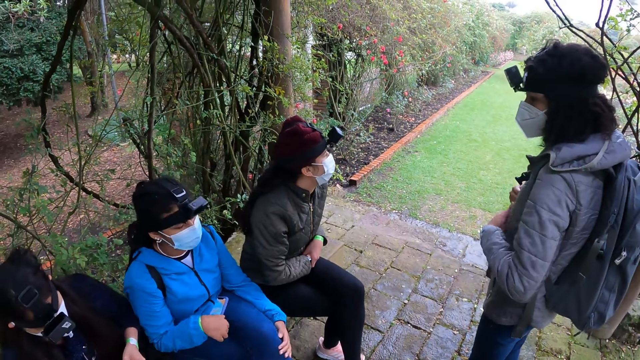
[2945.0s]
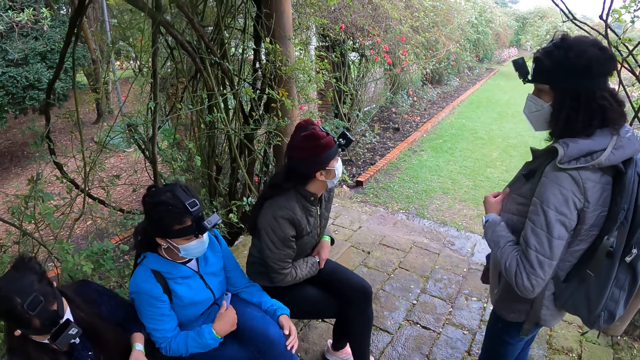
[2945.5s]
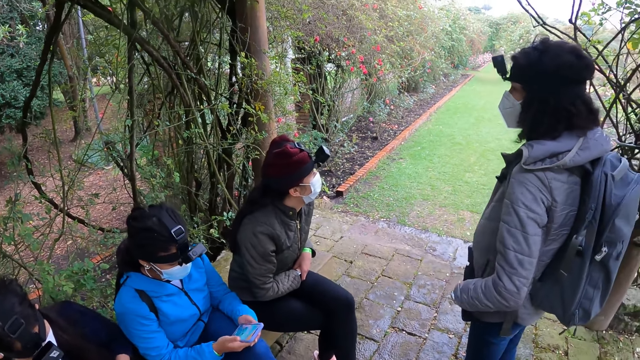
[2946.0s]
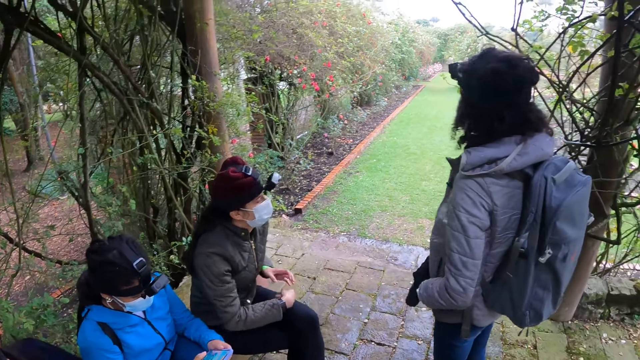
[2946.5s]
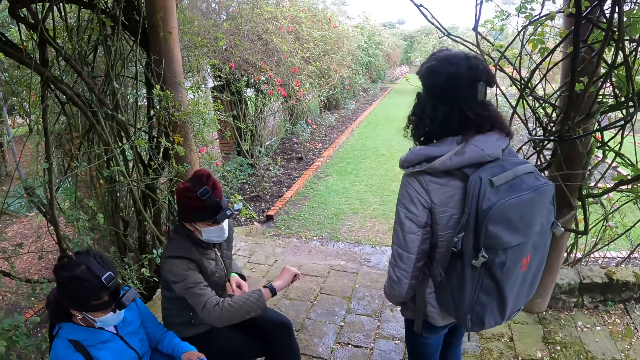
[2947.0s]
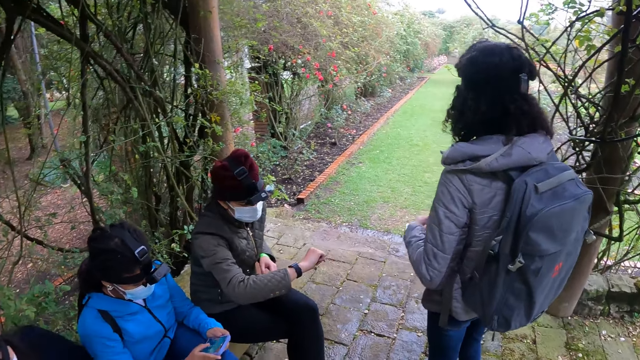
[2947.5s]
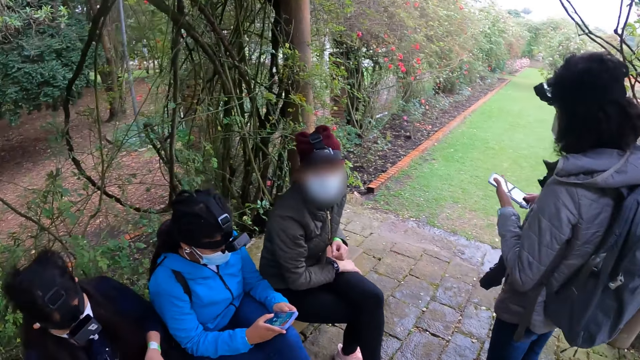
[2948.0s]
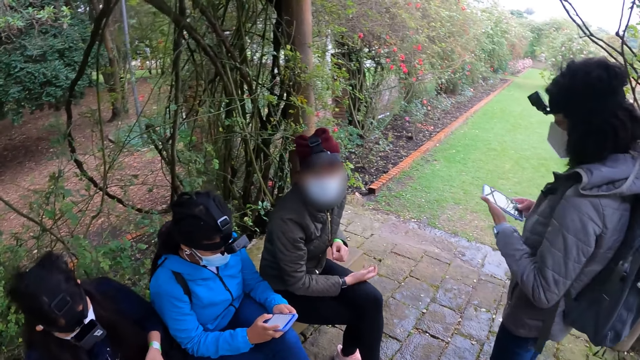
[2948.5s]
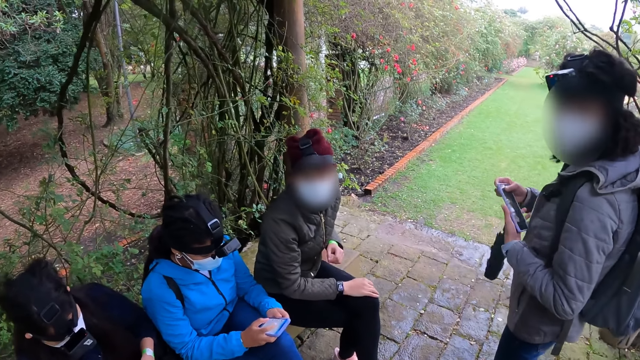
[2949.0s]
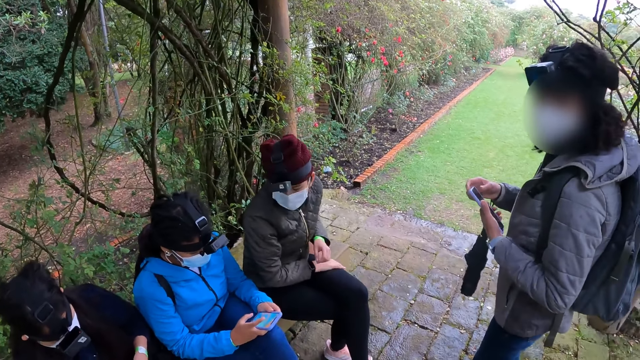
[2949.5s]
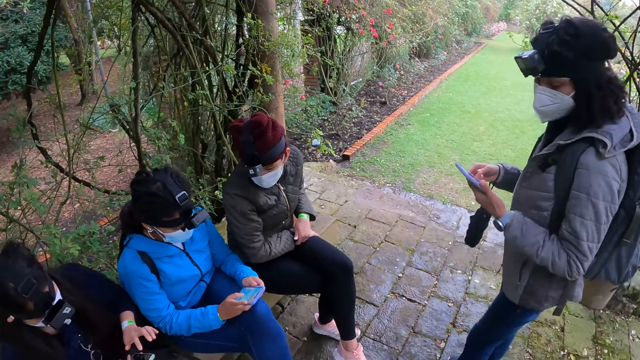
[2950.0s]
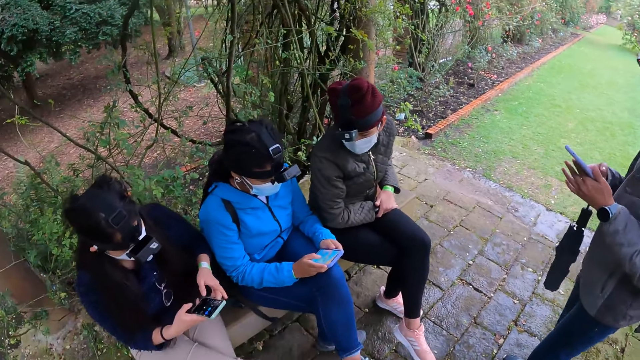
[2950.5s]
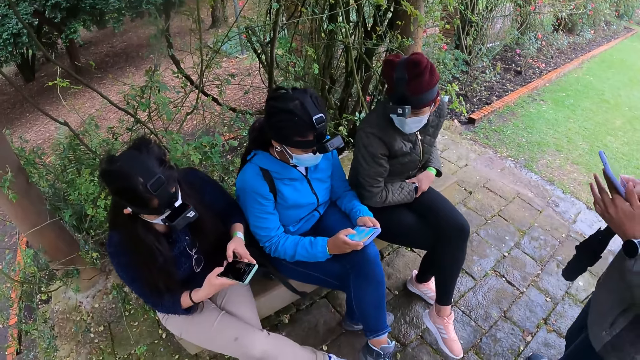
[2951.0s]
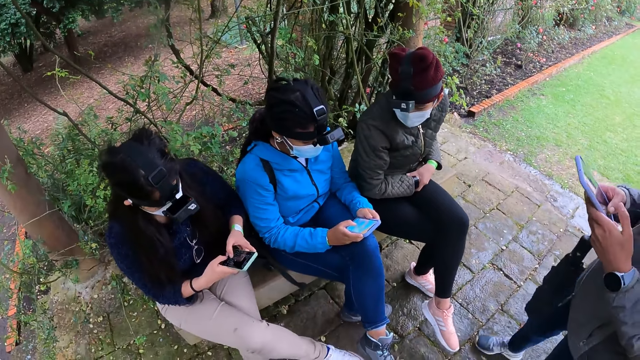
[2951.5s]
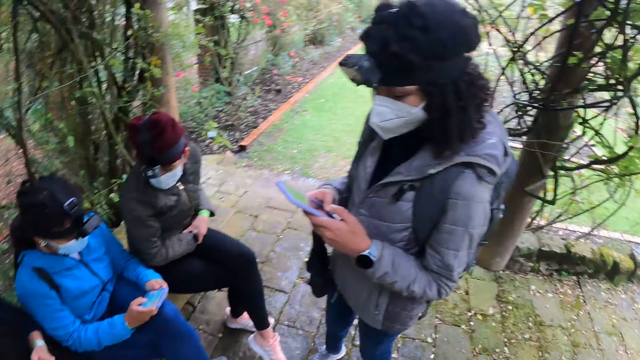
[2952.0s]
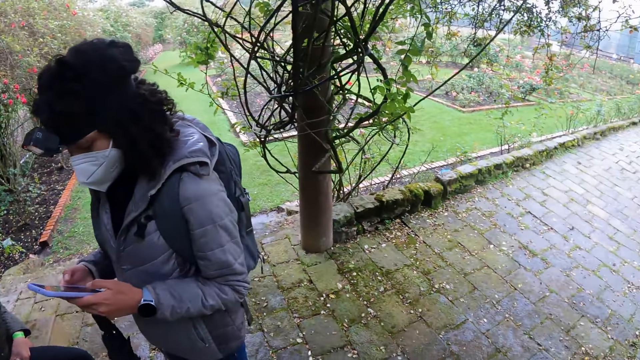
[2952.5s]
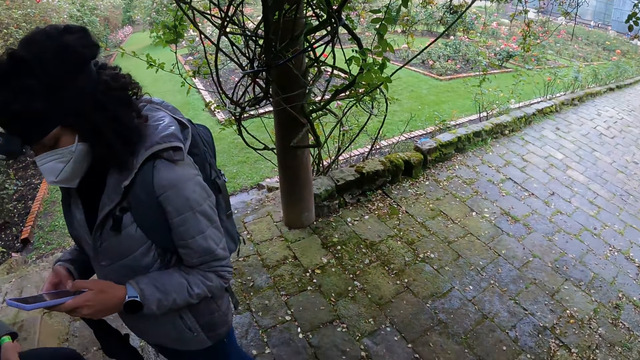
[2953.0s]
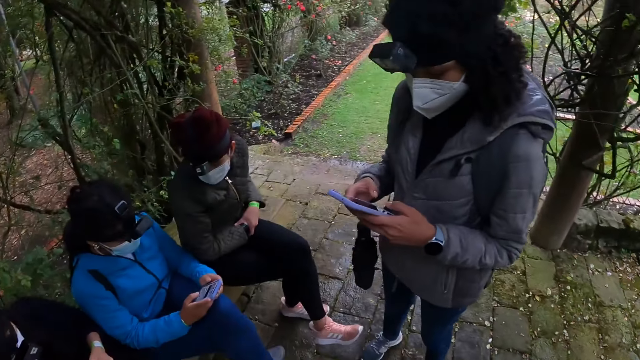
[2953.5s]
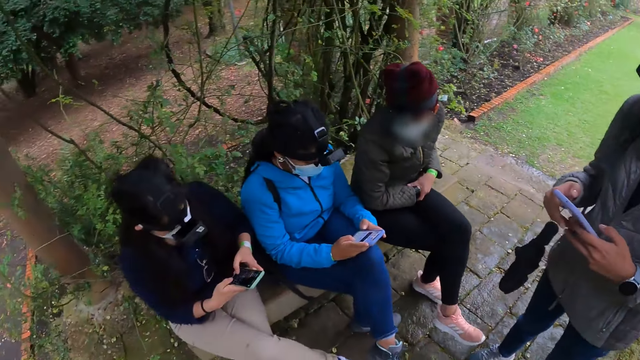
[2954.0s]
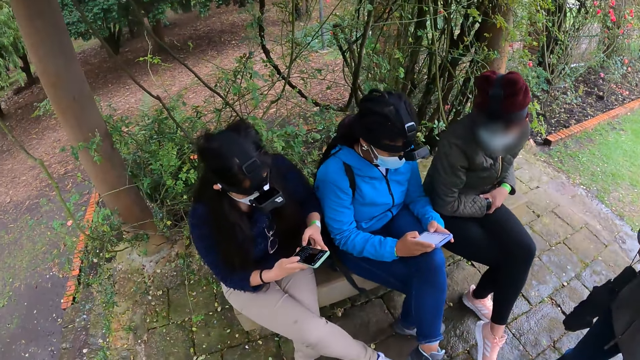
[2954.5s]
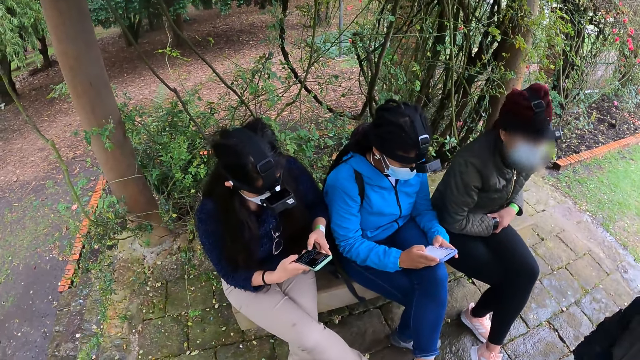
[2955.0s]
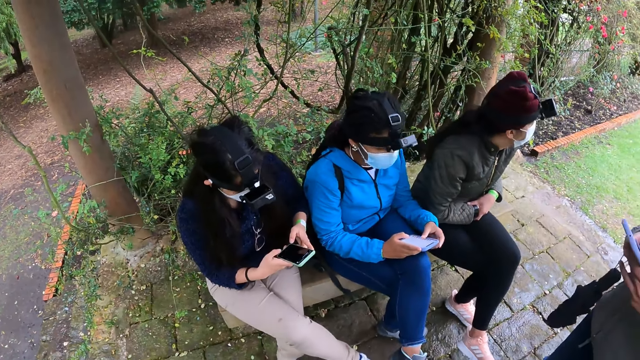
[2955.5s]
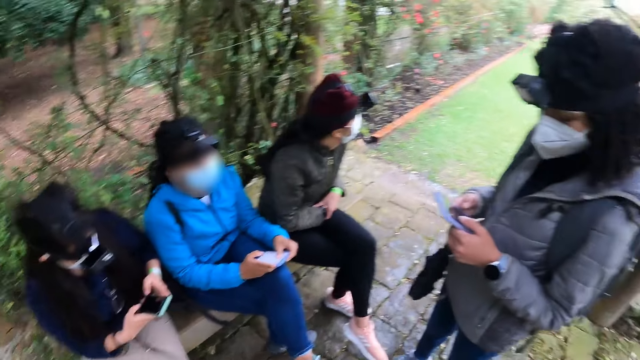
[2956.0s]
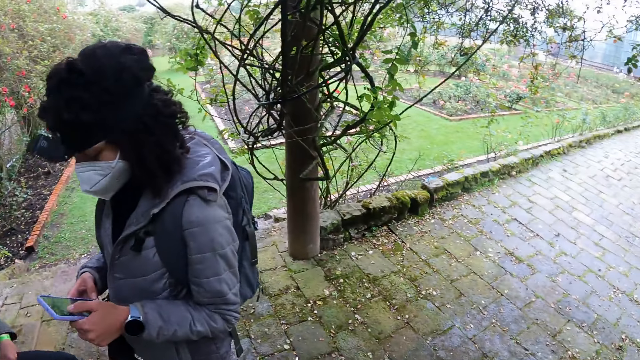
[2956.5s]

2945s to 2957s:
A woman picks the phone from her leg with her right hand. The woman holds her phone. The woman operates the phone with both hands. Another woman checks the wrist watch on her left hand. The first woman operates the phone with both hands. Another person uses a phone. The camera wearer looks around.

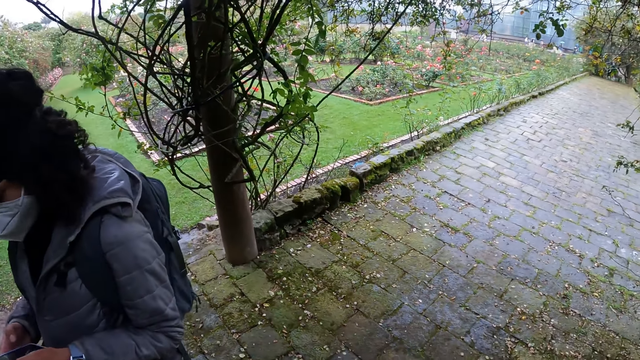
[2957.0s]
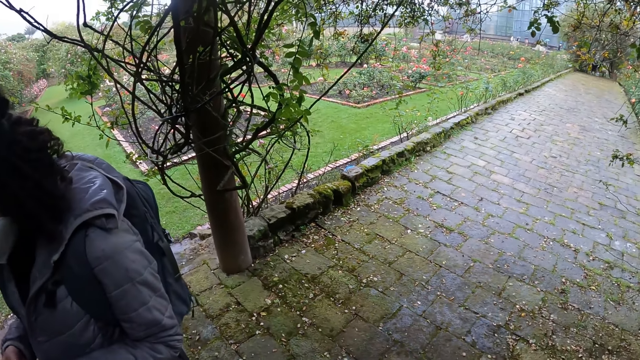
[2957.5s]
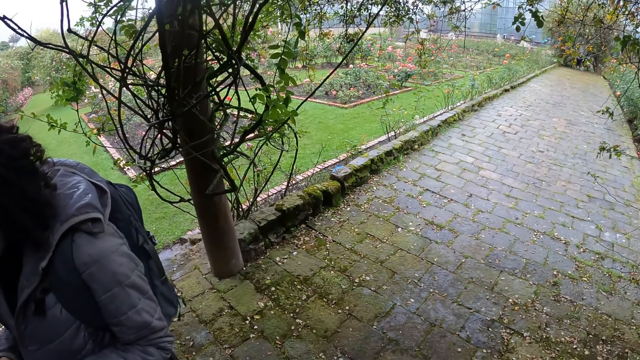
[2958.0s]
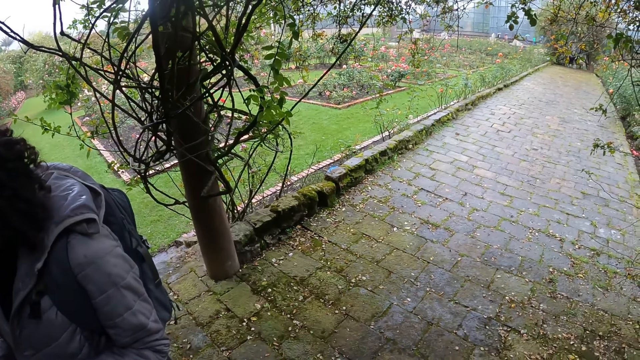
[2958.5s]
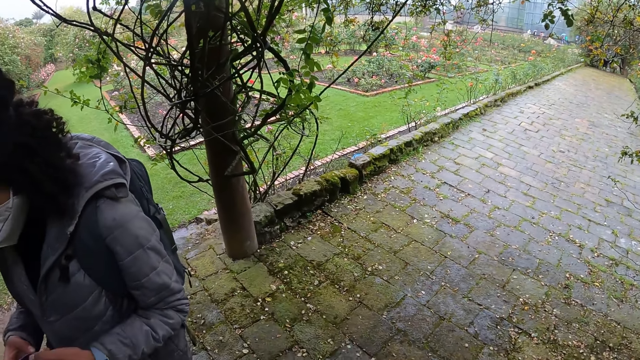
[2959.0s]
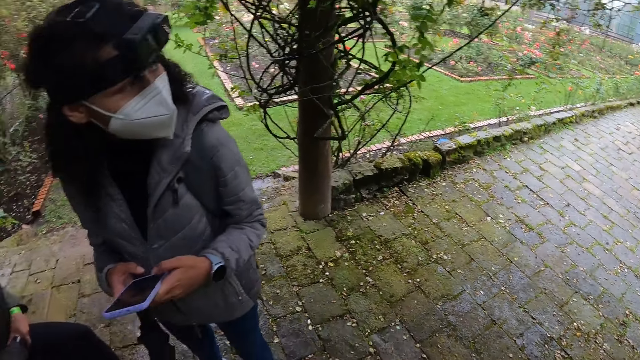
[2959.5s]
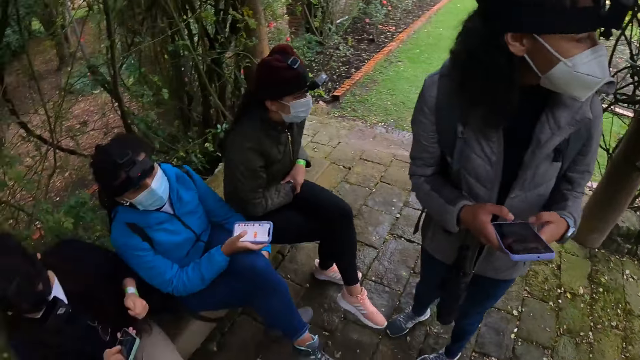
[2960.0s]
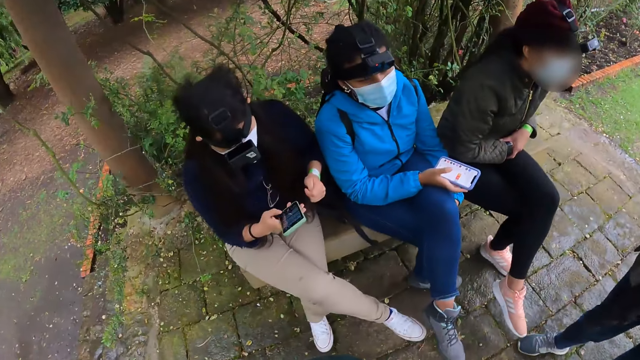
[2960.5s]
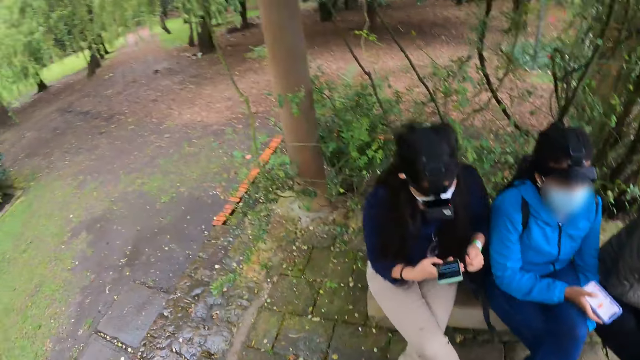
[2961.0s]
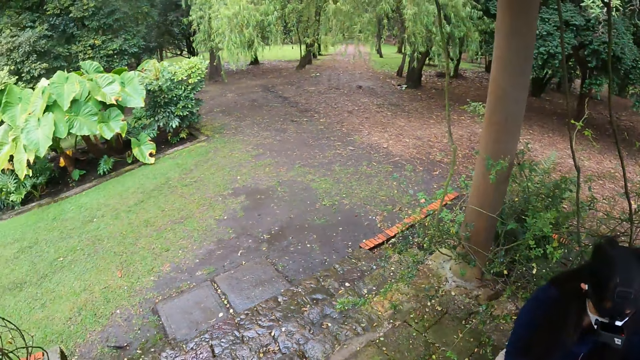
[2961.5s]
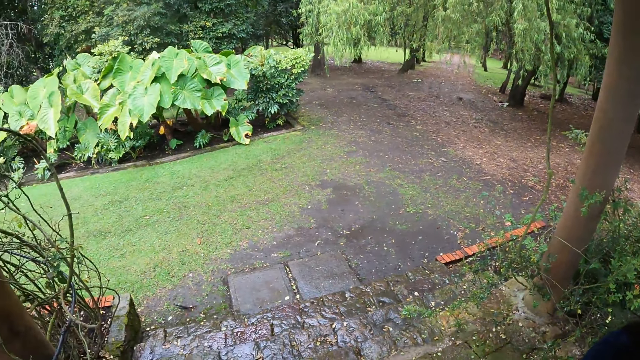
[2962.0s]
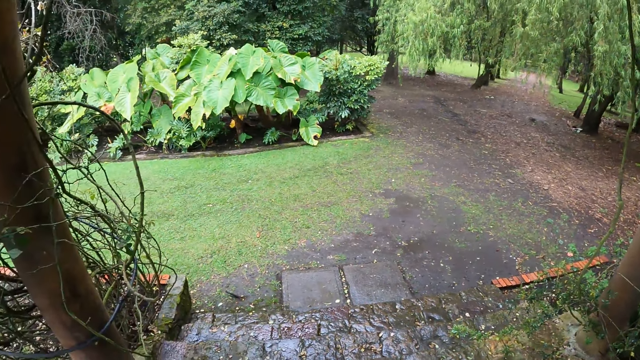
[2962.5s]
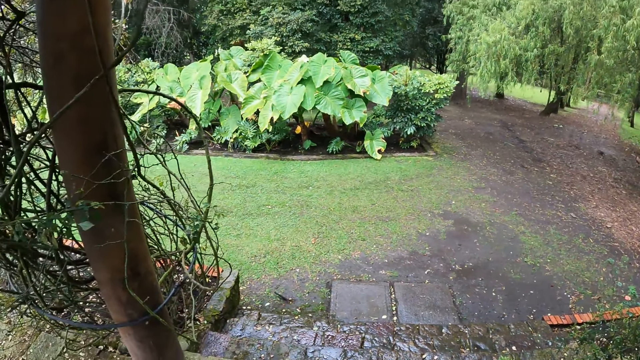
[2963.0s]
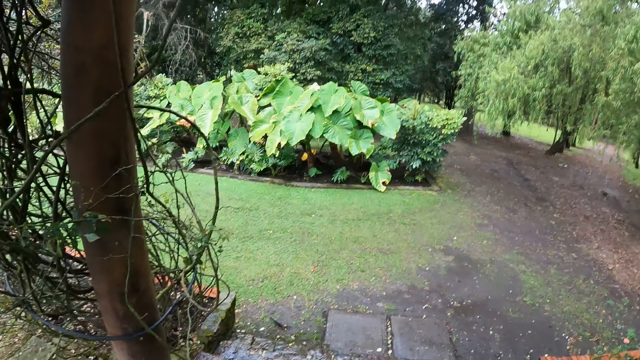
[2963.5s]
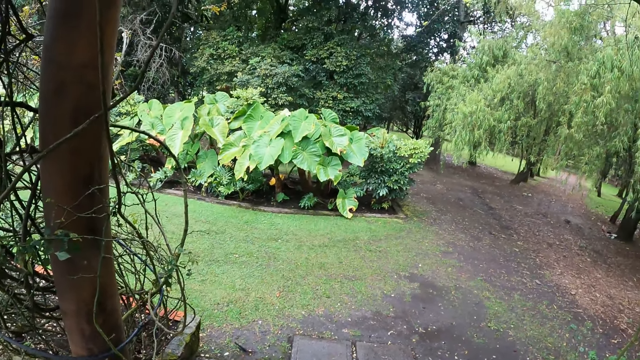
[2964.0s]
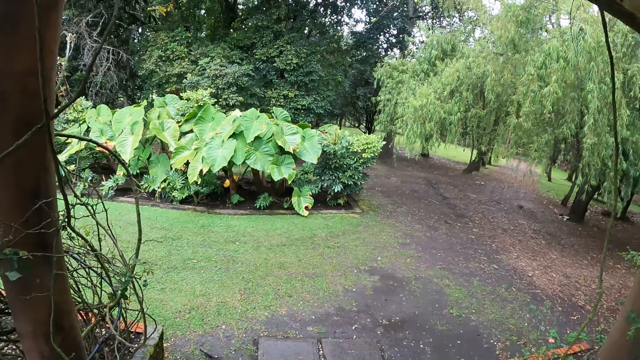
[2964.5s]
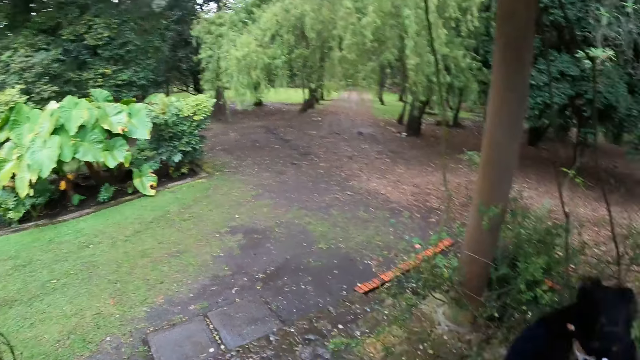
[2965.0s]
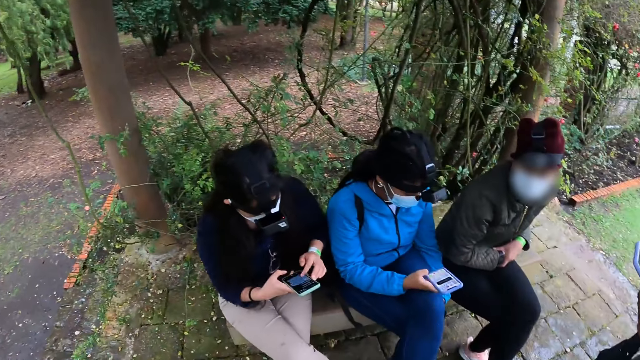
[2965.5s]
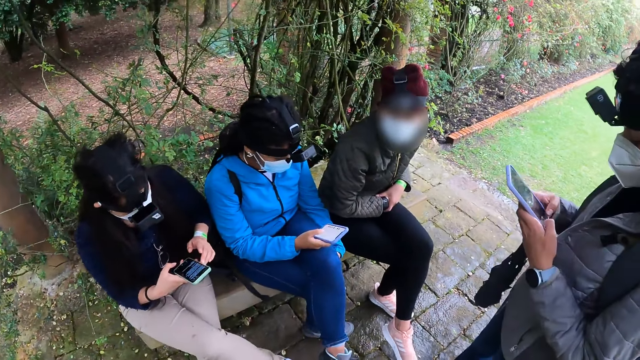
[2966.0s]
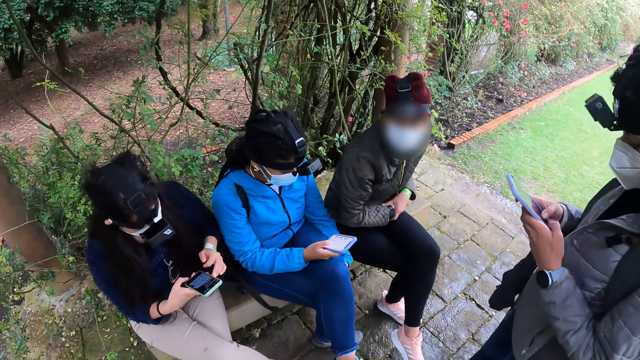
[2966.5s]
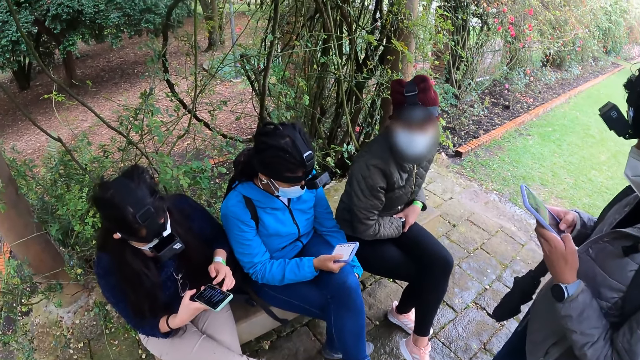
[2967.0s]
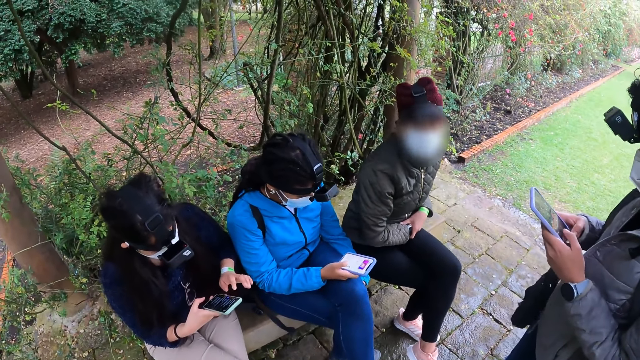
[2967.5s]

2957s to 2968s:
A woman looks around. The woman operates the phone with her right hand.
